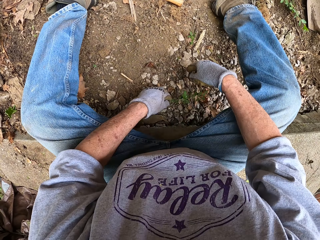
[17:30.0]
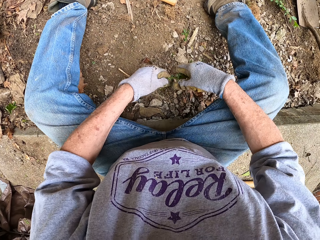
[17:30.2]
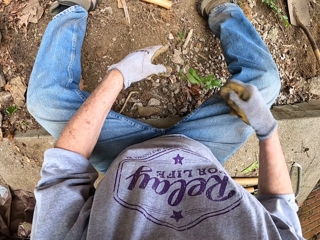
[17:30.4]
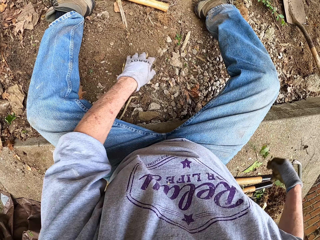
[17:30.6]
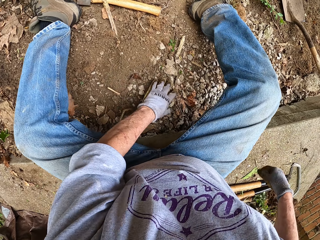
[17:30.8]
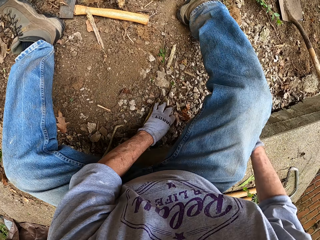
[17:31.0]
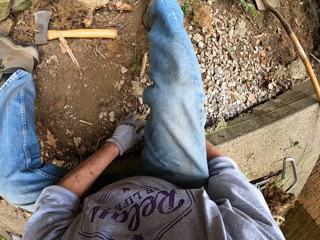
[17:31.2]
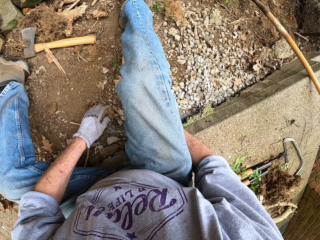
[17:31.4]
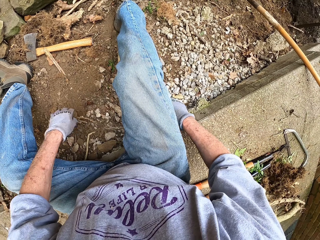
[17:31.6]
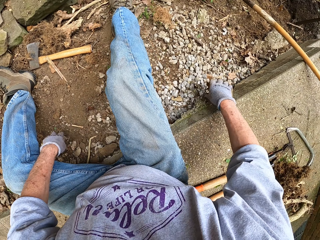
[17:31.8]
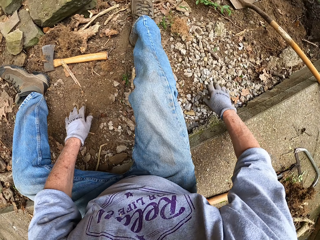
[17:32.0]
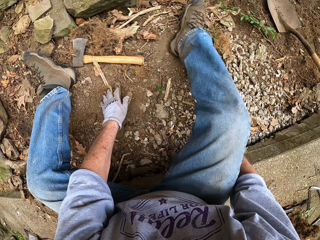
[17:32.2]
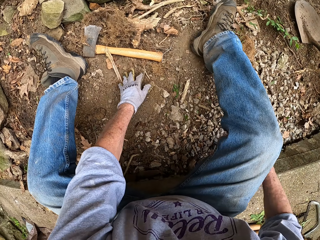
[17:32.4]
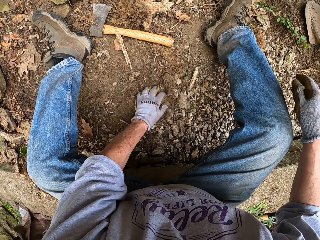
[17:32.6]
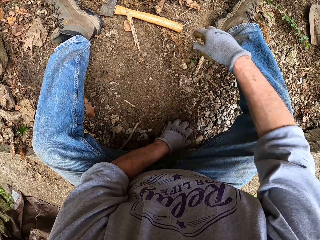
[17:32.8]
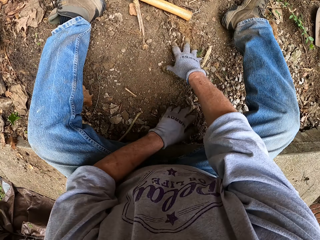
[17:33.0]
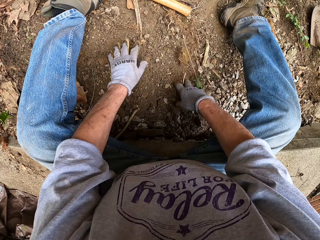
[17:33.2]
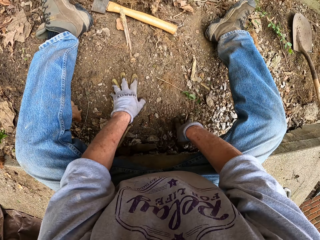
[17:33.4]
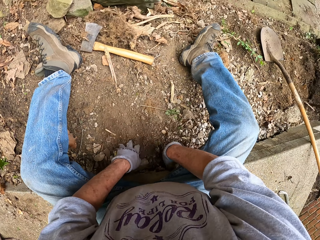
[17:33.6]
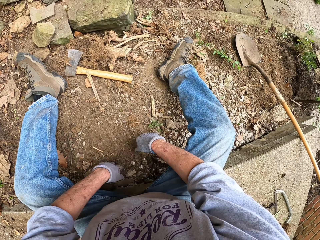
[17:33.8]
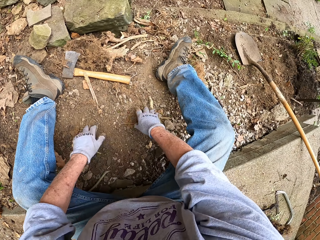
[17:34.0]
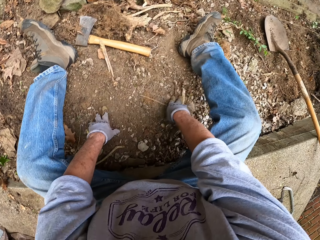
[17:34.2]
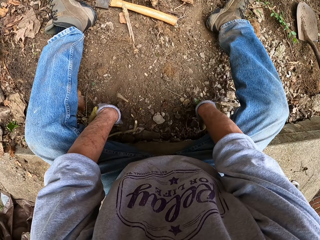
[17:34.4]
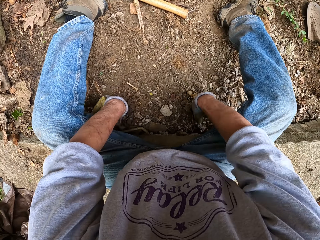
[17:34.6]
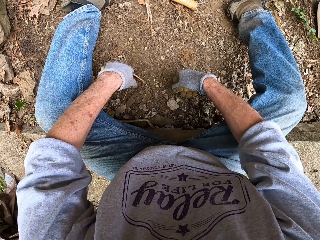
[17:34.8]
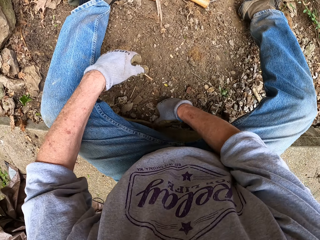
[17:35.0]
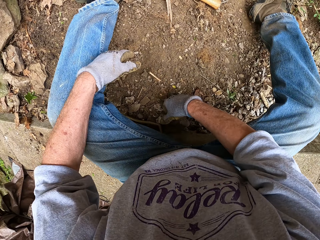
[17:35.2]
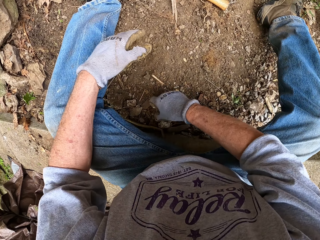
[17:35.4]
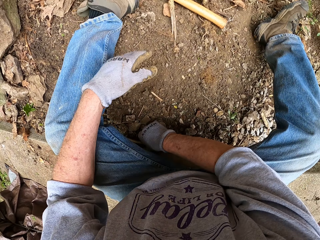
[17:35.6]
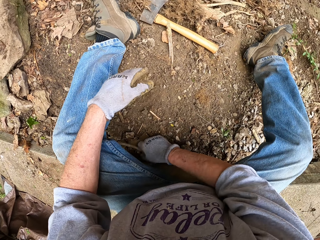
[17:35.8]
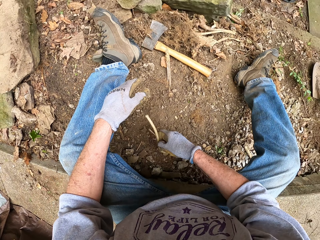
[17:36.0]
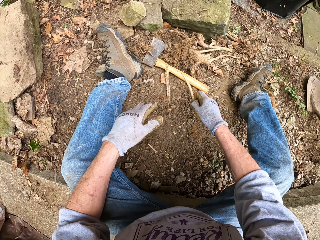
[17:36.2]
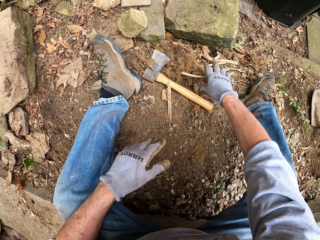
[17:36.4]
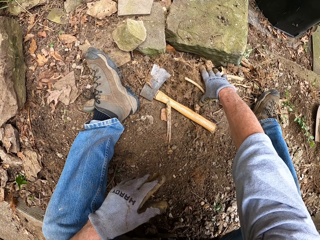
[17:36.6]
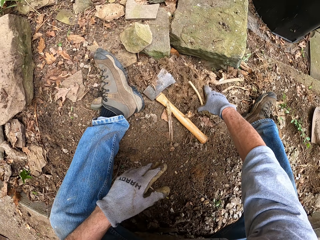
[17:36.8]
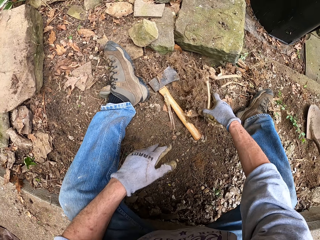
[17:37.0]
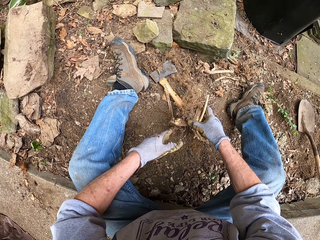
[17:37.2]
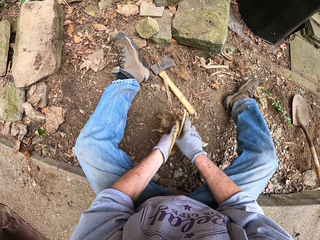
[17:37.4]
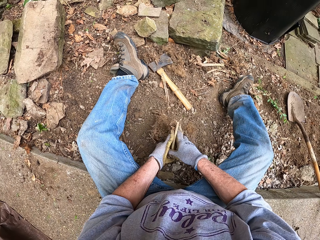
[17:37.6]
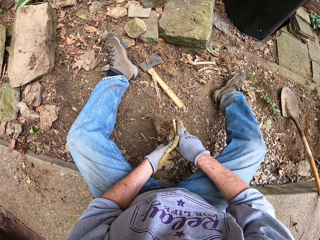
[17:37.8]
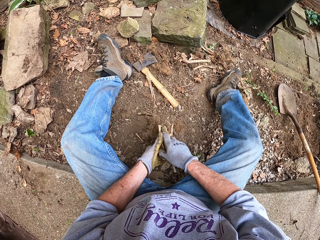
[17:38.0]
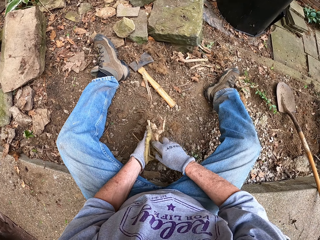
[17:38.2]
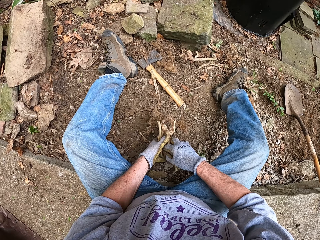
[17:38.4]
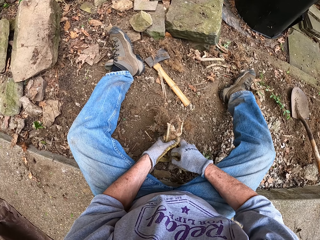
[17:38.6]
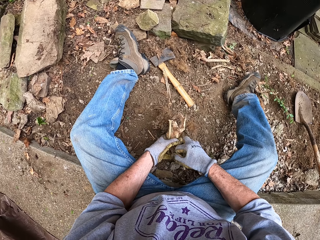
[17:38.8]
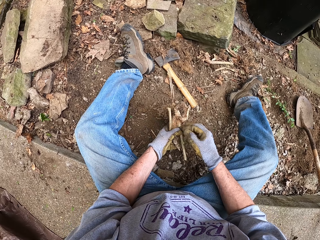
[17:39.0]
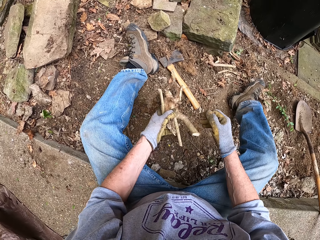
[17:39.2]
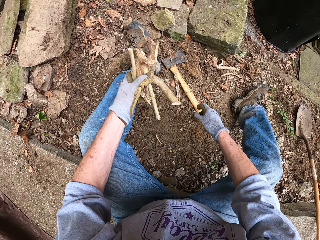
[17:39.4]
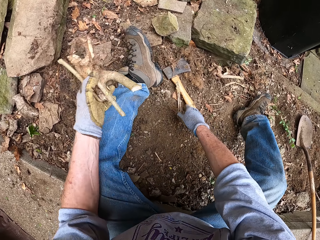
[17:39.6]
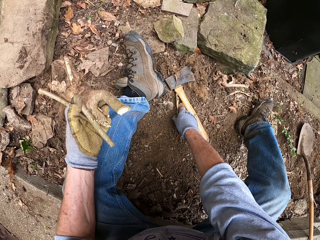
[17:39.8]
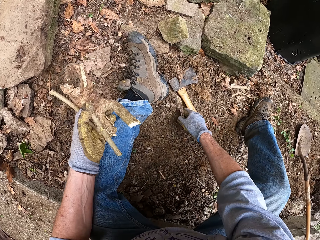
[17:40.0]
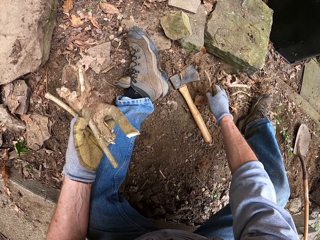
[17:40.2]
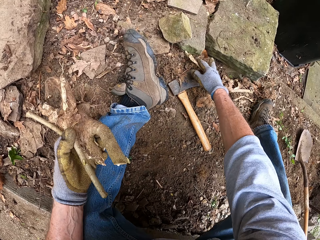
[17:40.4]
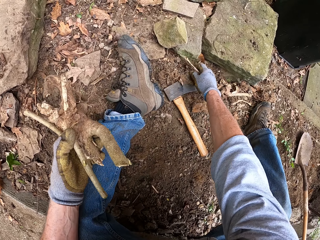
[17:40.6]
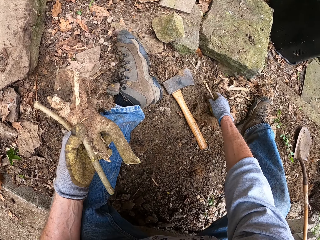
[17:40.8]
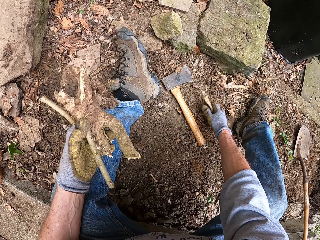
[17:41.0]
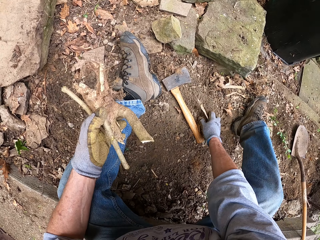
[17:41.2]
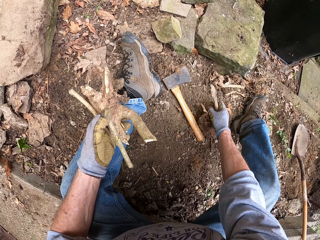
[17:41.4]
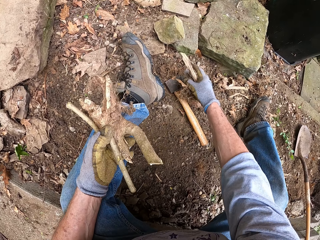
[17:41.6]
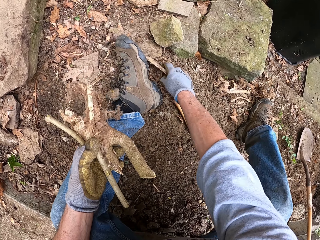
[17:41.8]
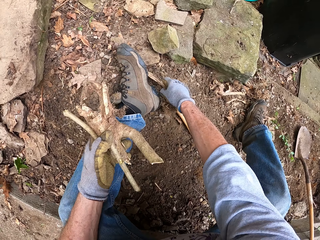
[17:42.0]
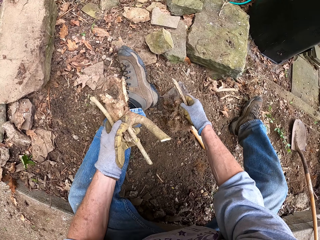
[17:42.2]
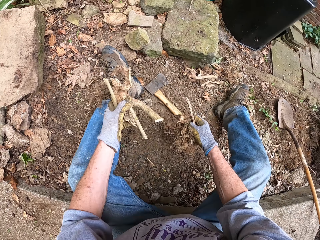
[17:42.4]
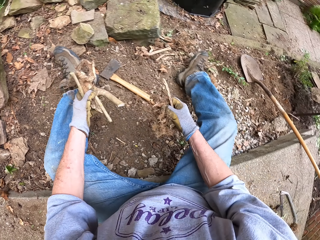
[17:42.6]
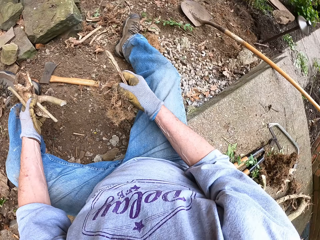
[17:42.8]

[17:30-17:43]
The camera wearer picks up a plant on the ground. He throws away the plant on the ground. He levels the ground with hands. He picks up a stick from the ground. He picks up the stumps or roots from the ground with his right hand. He switches the roots to the other hand. He picks up the roots from the ground.

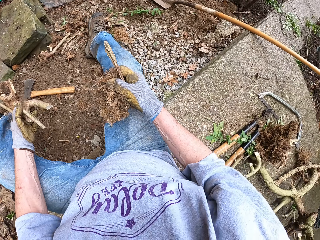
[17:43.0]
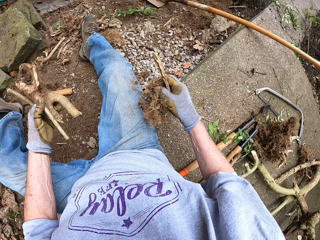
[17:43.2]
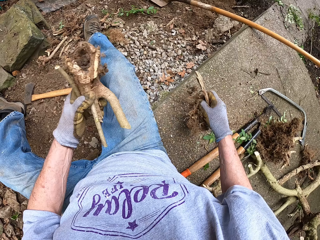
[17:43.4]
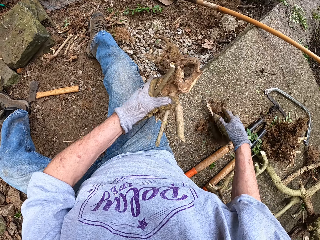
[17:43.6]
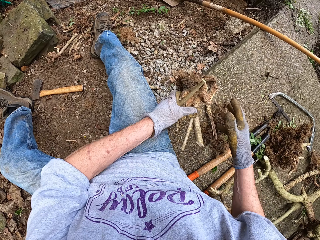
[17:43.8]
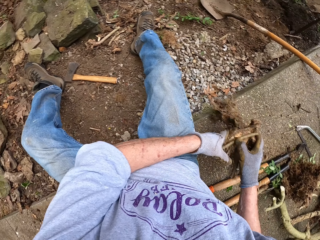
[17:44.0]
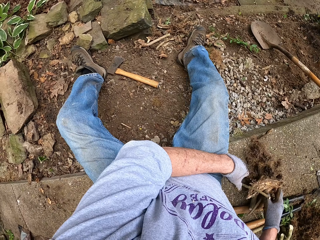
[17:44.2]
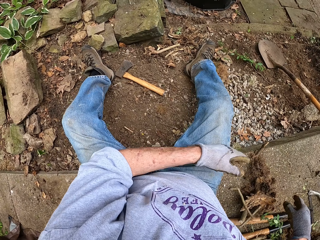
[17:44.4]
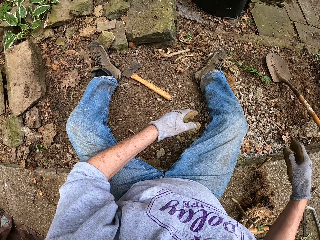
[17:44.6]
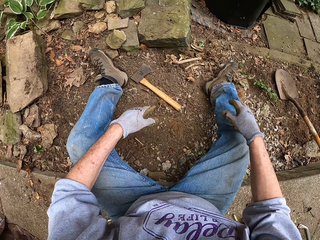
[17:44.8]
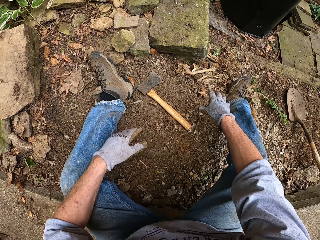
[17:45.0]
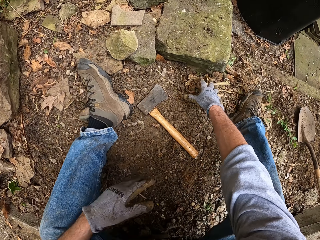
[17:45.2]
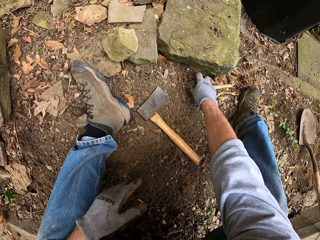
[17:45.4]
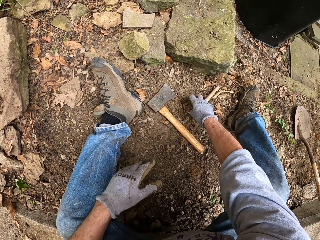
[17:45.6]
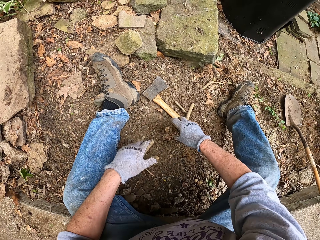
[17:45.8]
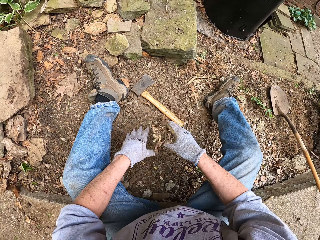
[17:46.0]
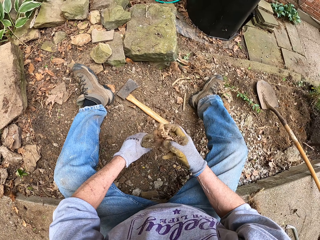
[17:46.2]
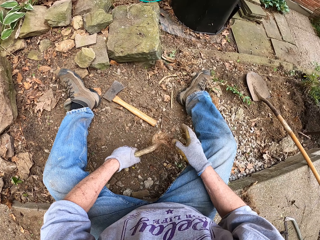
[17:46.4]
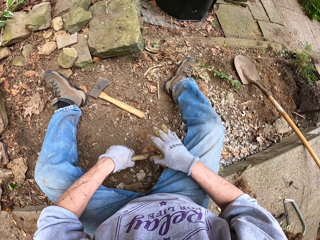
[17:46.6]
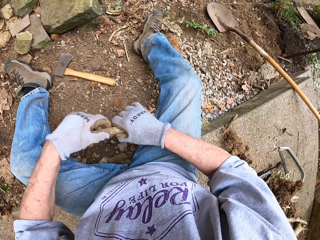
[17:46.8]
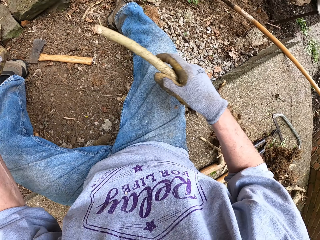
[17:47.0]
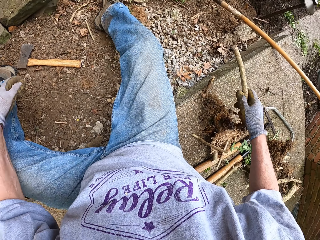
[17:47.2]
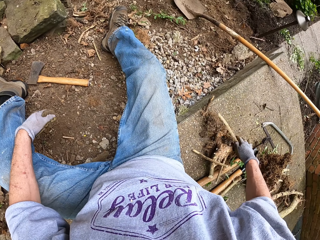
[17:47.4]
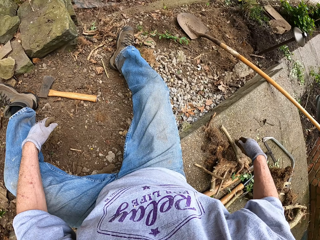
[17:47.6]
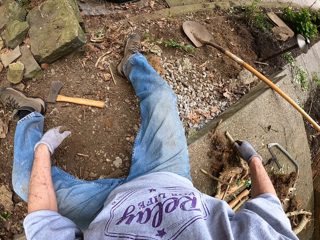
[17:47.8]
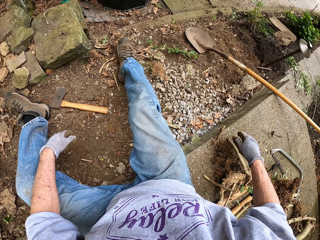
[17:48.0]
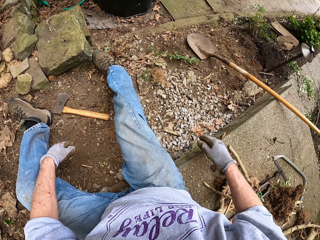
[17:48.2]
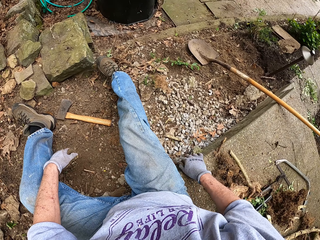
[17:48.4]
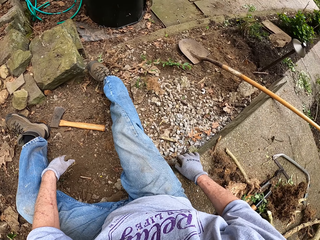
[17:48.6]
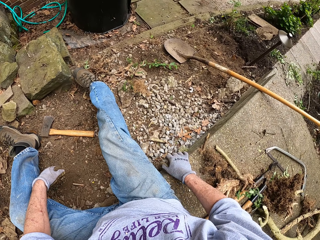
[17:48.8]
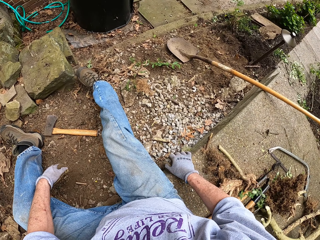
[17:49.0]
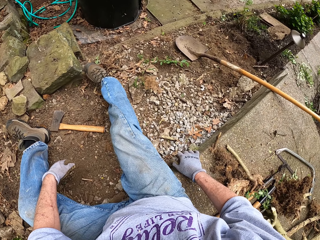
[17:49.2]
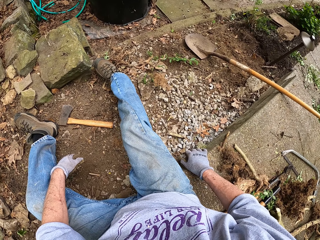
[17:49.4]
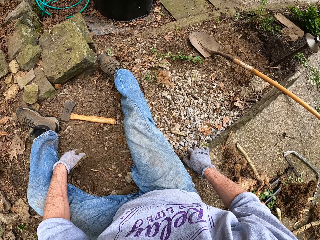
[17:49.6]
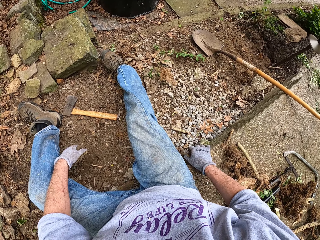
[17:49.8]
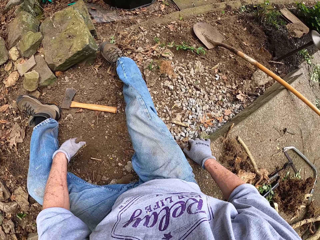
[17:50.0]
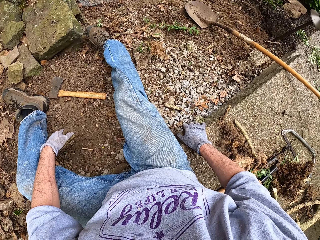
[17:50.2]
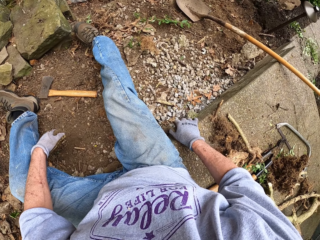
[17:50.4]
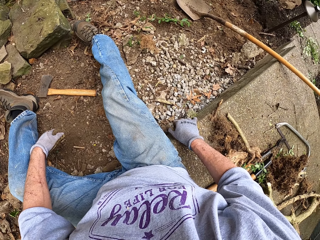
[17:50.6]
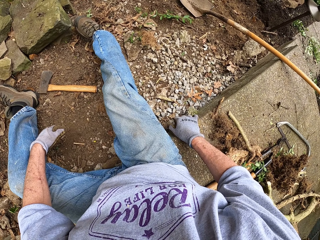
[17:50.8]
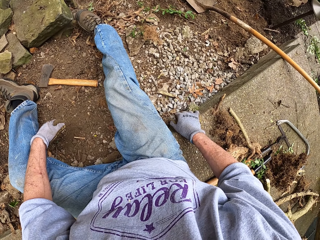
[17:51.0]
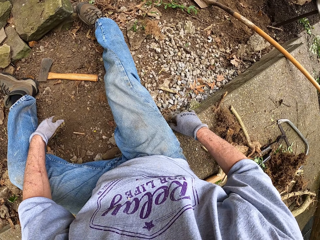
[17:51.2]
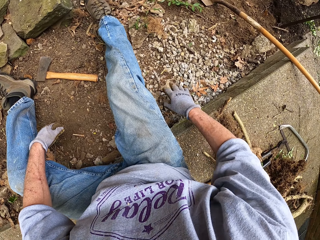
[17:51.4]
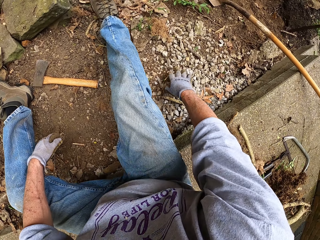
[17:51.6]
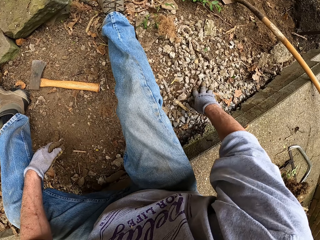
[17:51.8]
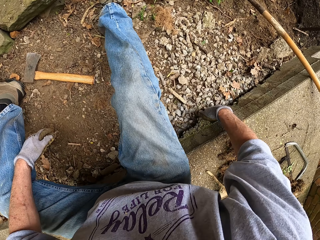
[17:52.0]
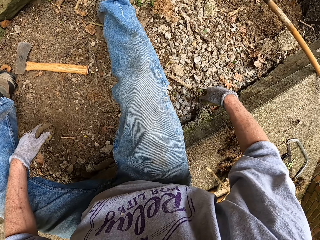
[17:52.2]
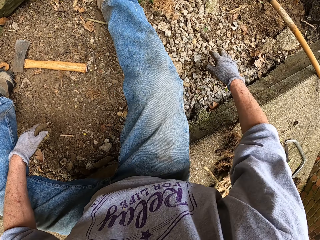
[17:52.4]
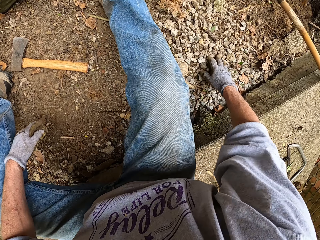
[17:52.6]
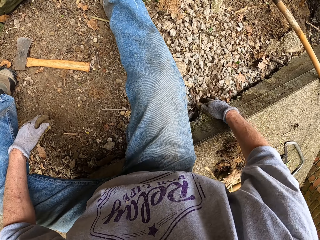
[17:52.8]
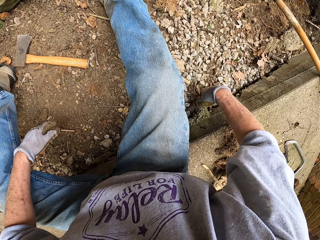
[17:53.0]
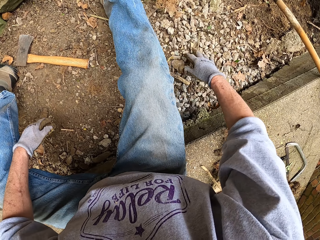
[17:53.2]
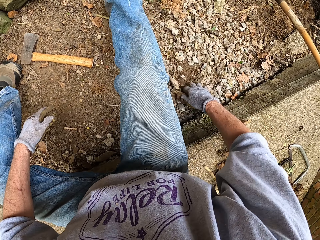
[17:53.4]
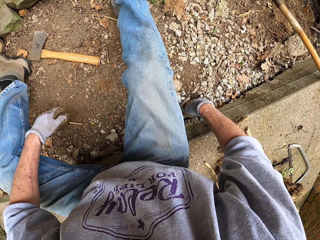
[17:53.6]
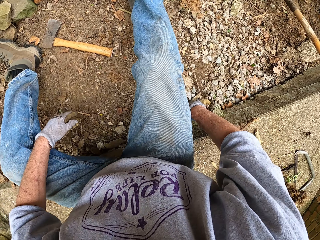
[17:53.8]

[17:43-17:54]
The camera wearer places the stumps on the pavement beside him. He packs more stumps from the ground. He places the stump on the pavement beside him. He looks around a verandah. He levels stones on the ground. He sweeps granites and soil towards the pavement with his hand.
